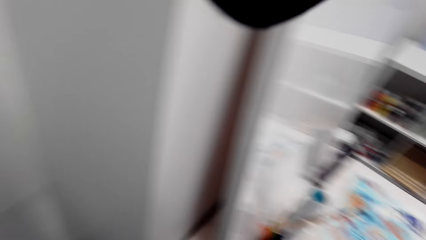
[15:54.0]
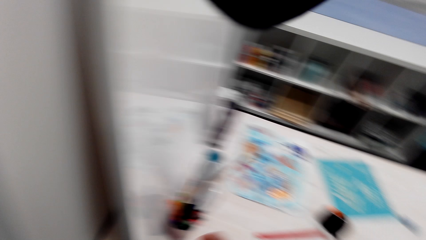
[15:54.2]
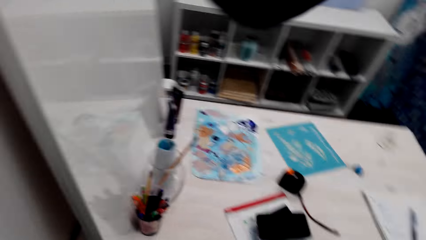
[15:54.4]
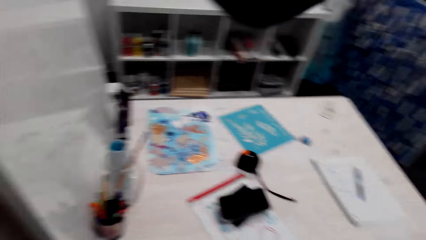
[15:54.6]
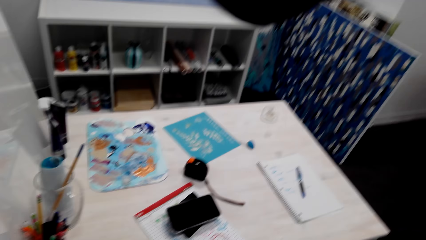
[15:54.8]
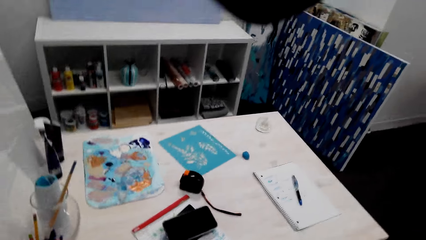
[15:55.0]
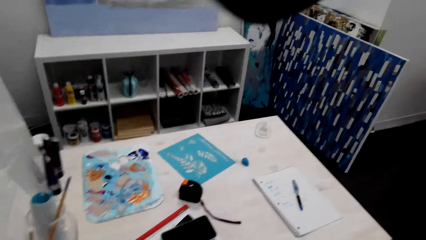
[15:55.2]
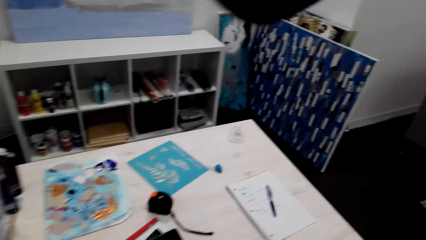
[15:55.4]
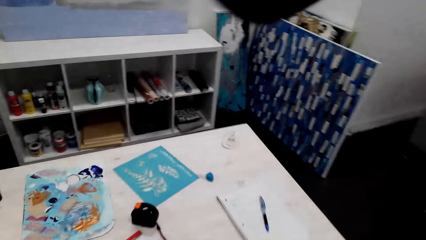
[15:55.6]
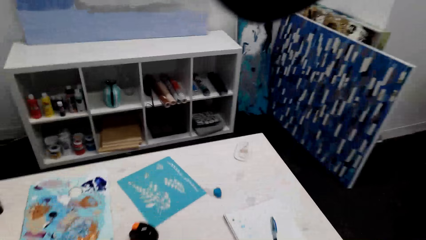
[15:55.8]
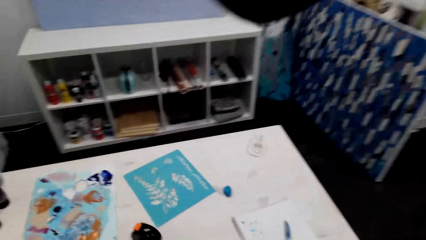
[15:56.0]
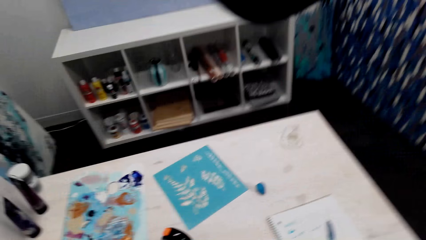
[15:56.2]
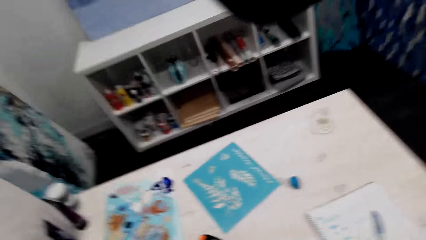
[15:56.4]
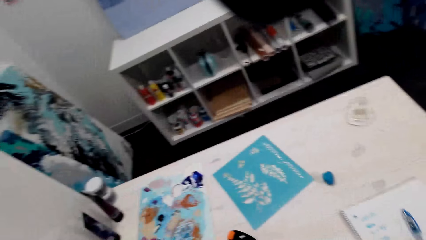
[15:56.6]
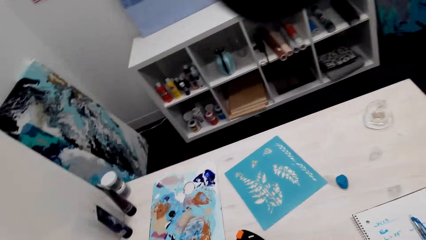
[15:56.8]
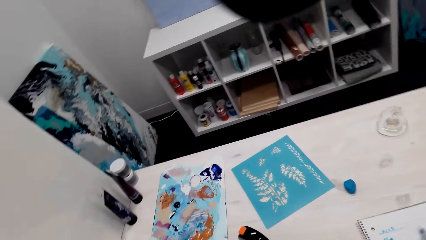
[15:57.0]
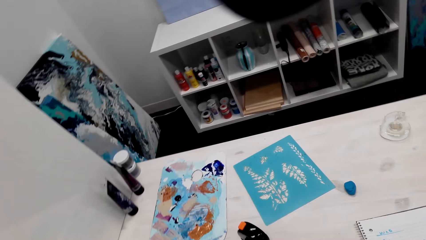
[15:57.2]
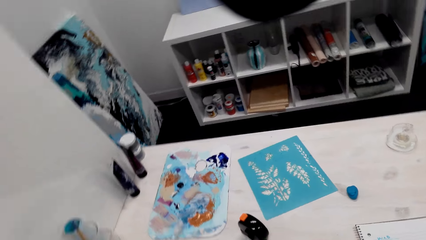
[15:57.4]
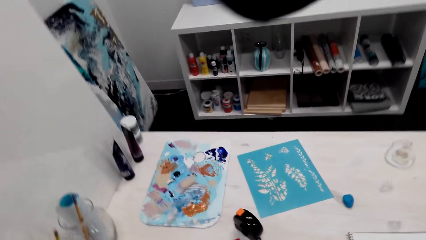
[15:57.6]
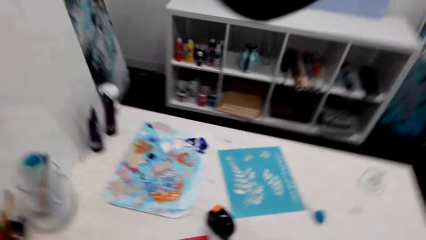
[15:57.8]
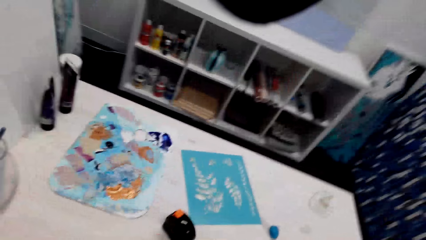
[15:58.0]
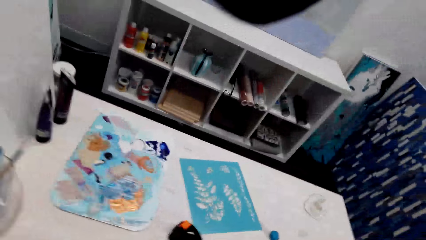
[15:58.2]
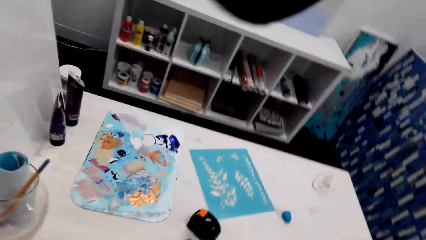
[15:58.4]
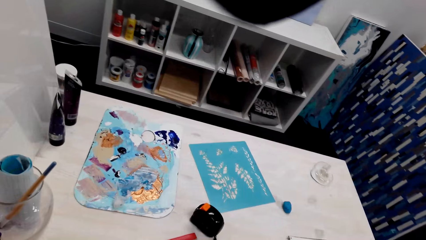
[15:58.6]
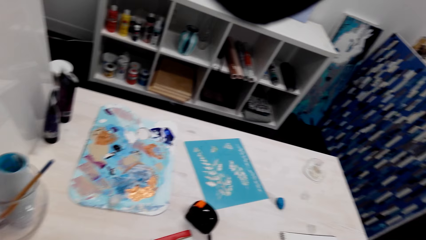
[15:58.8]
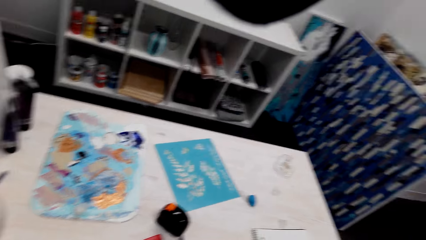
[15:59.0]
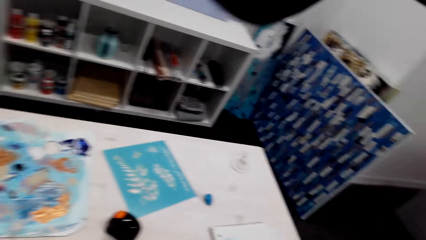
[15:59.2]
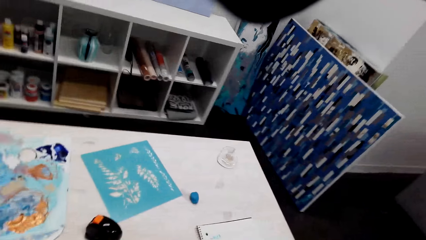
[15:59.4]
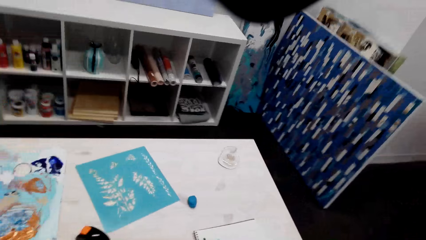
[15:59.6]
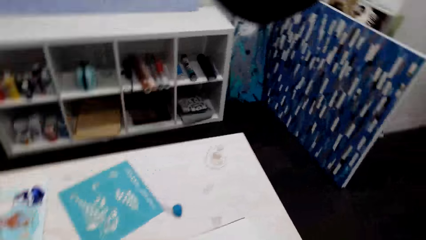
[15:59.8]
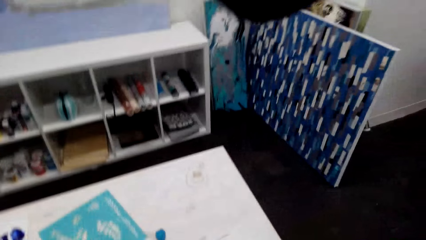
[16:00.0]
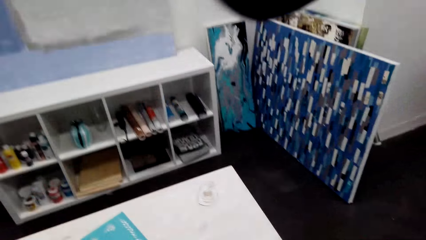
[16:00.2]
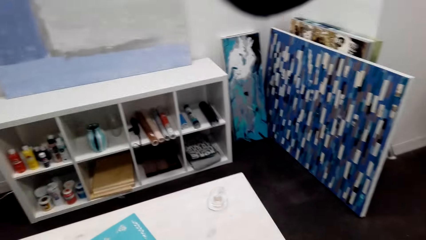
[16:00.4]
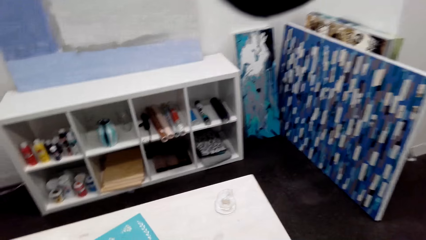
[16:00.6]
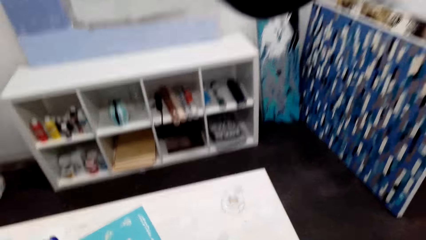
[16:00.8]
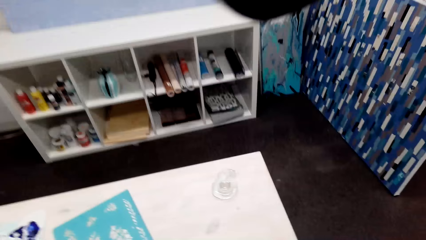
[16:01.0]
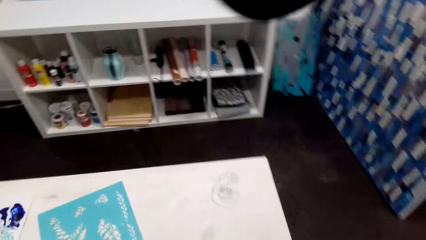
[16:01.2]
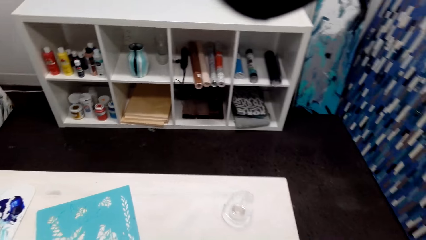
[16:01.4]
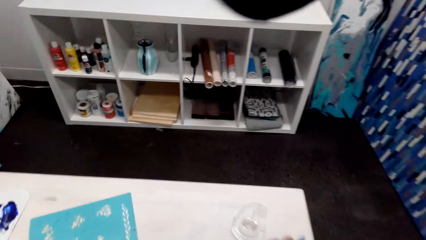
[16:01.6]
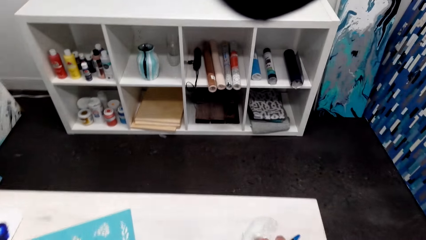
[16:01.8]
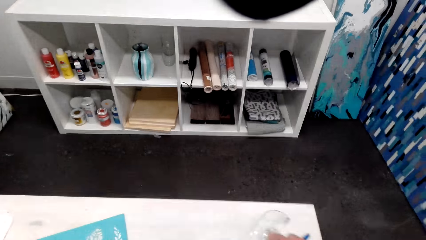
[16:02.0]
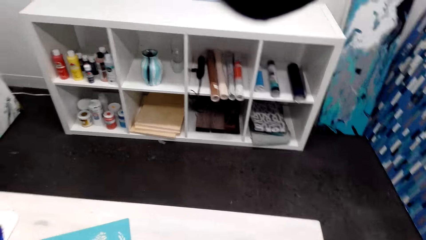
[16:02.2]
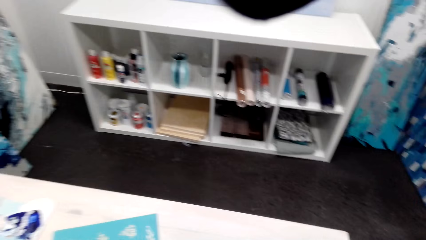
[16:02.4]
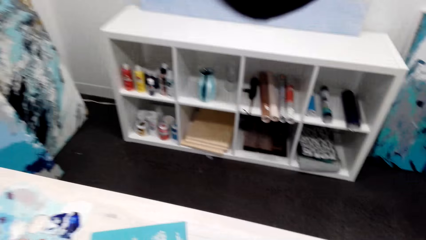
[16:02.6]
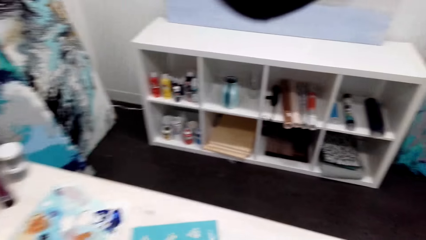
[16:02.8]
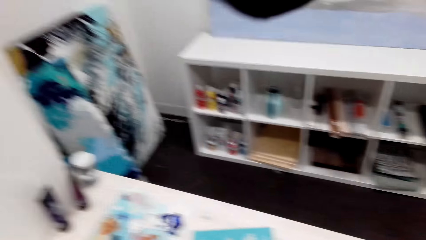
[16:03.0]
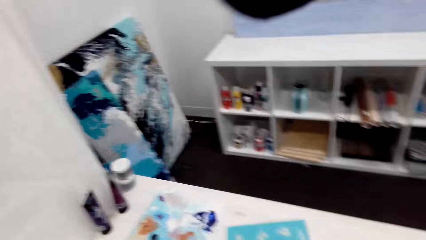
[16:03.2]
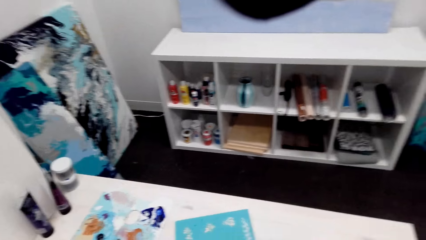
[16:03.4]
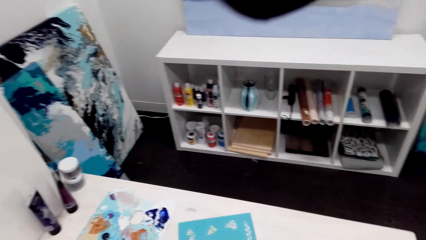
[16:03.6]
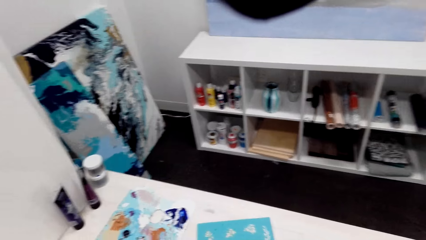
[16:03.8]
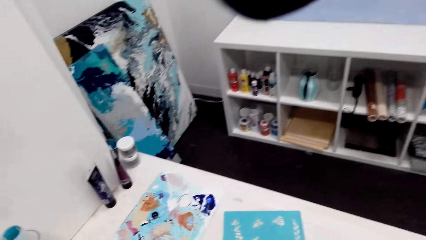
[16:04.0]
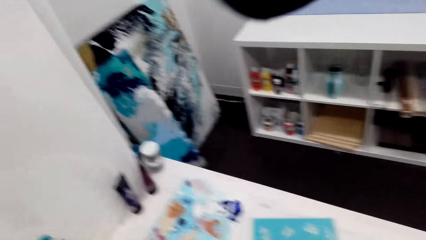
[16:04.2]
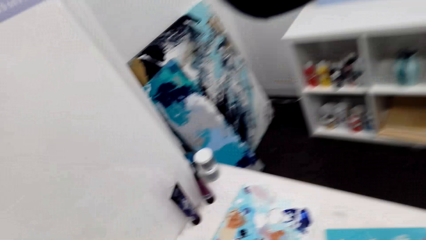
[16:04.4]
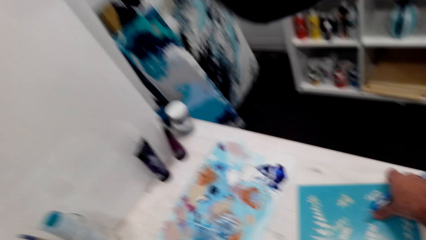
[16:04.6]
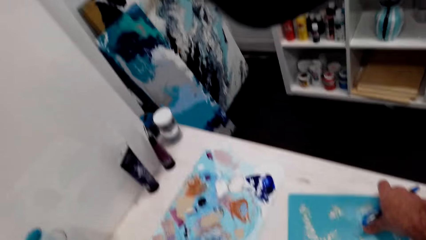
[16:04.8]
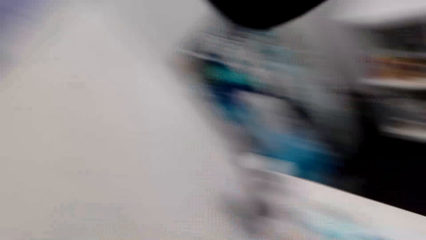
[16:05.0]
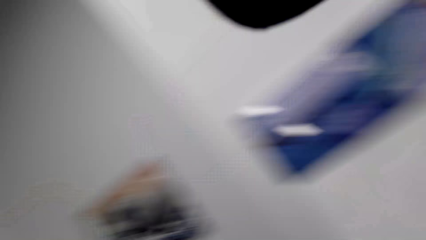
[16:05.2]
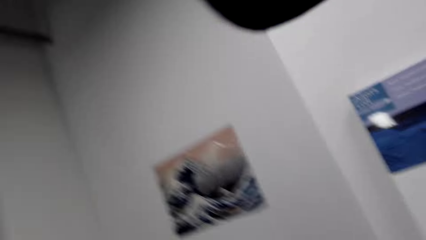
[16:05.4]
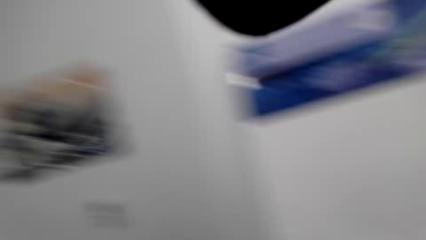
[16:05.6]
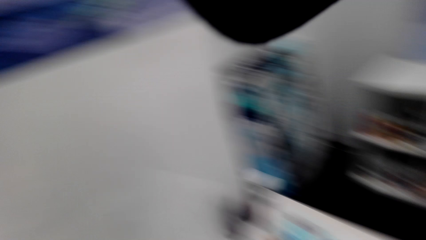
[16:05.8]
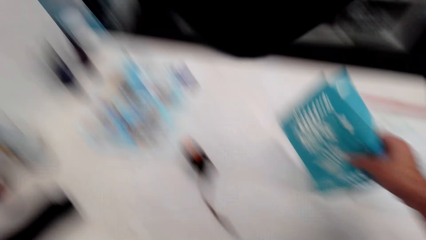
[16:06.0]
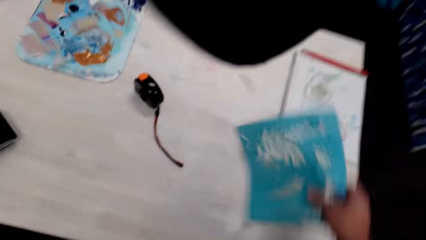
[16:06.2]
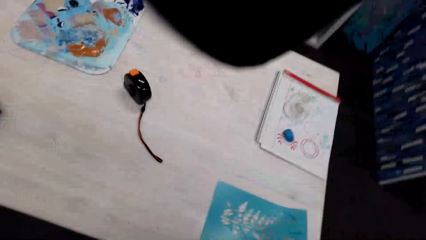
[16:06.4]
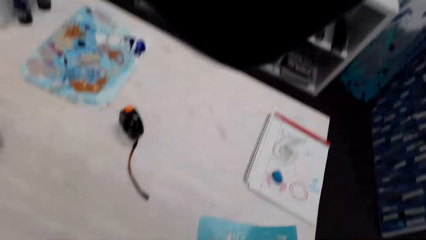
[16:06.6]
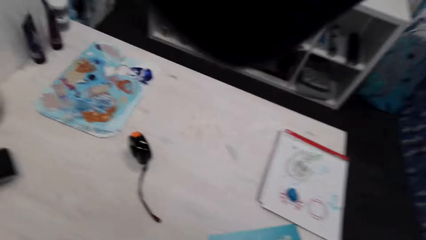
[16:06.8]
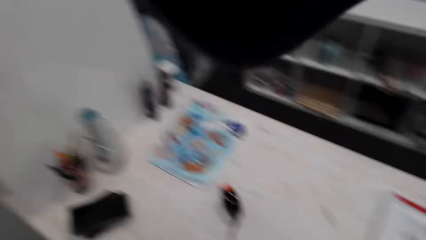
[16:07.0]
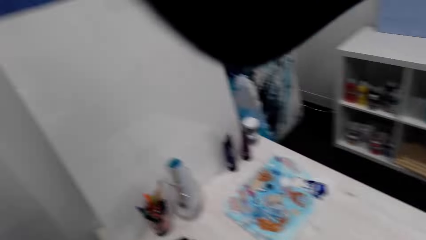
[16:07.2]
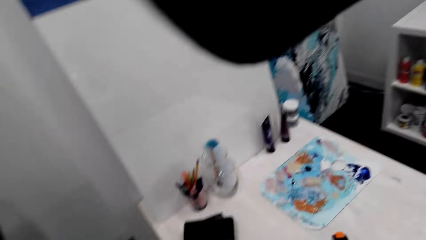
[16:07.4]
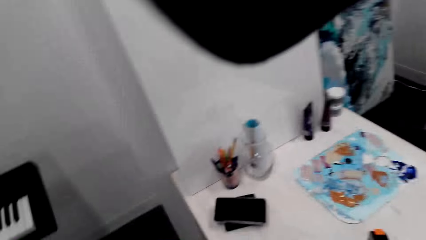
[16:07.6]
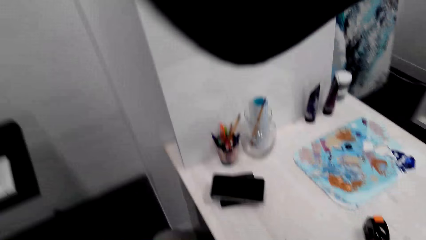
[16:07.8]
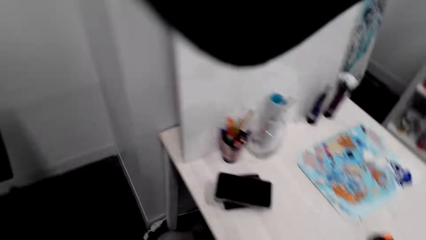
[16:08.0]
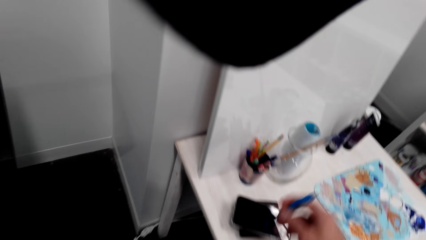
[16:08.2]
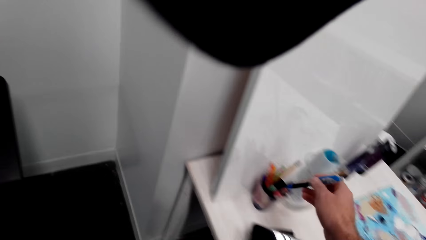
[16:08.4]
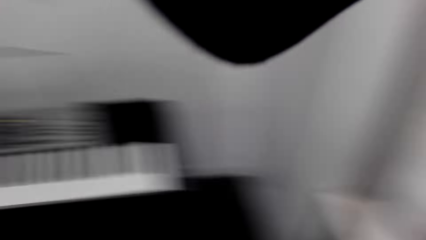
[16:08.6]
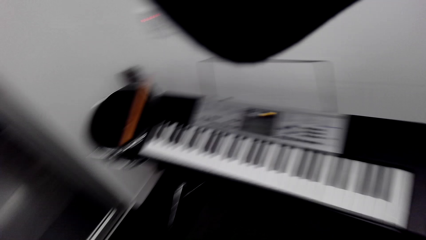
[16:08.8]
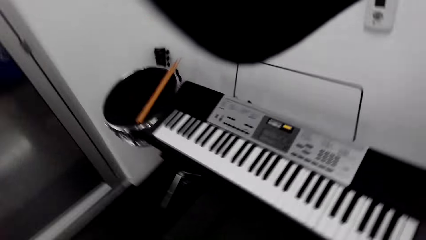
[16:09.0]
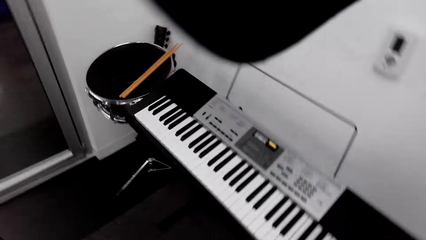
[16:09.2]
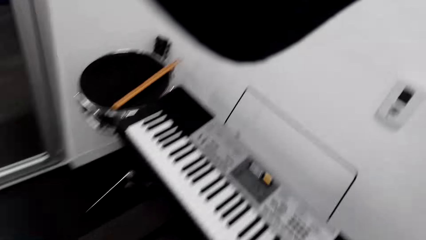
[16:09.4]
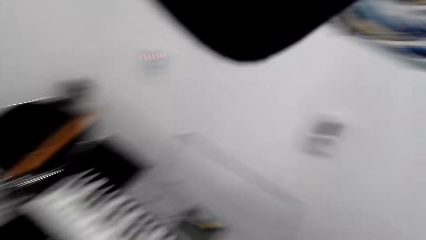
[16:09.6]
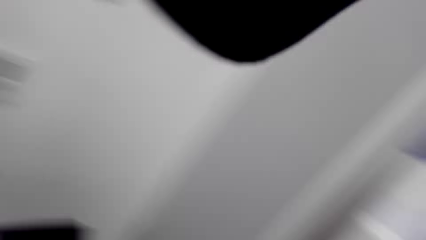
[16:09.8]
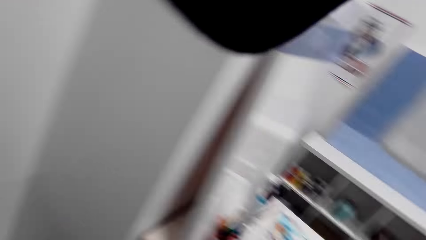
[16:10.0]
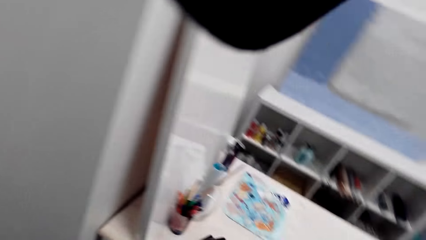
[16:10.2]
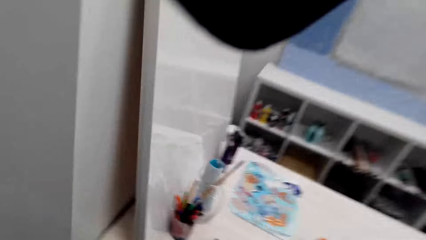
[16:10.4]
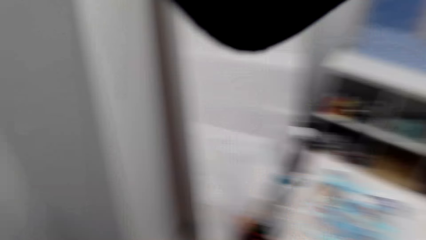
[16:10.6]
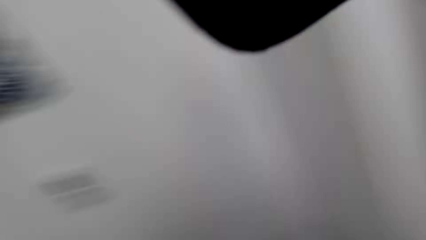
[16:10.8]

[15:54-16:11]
The camera wearer picks a glass. They pick a book from the table. They walk around. They pick the pen from the table. They drop the pen on the table.
